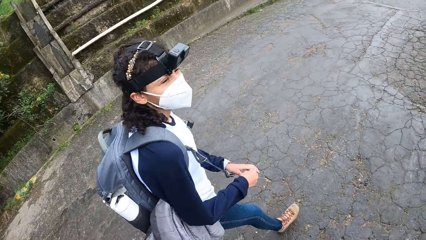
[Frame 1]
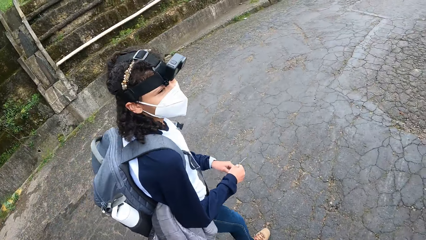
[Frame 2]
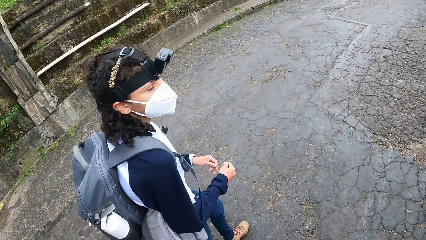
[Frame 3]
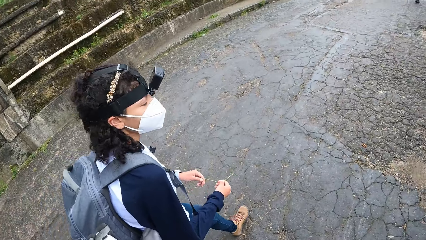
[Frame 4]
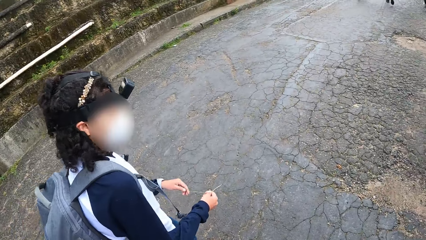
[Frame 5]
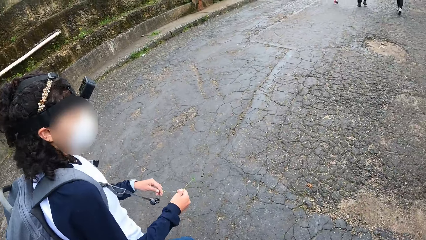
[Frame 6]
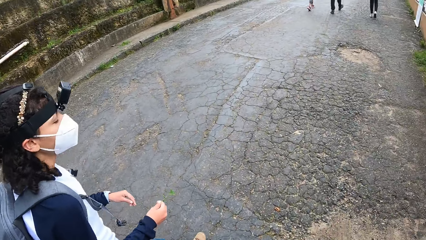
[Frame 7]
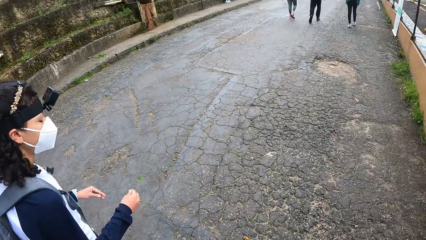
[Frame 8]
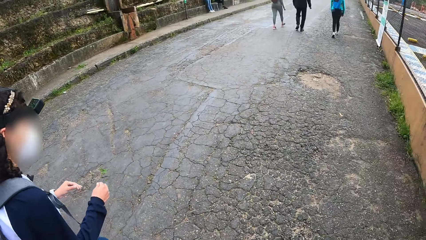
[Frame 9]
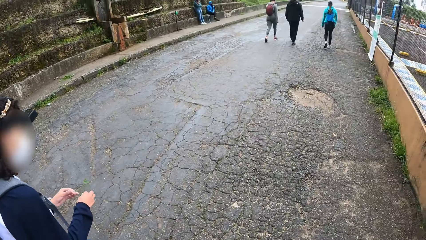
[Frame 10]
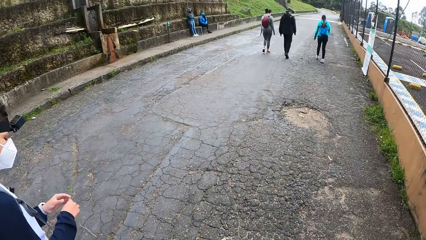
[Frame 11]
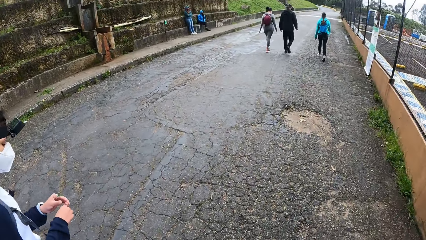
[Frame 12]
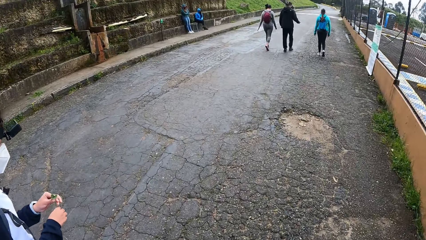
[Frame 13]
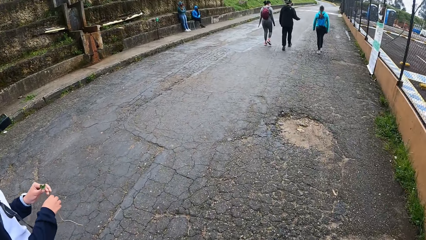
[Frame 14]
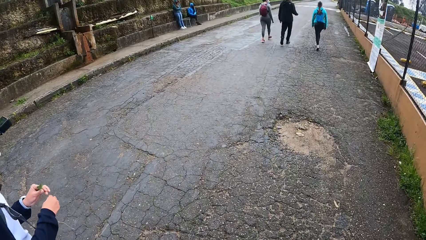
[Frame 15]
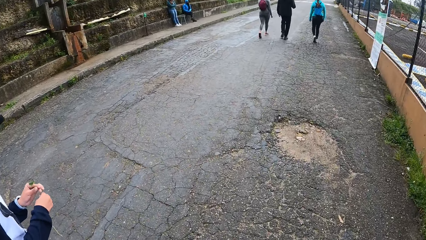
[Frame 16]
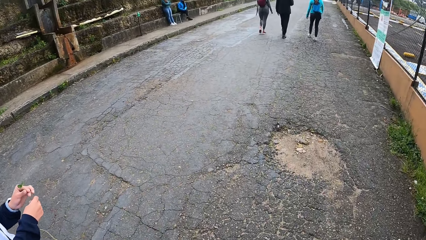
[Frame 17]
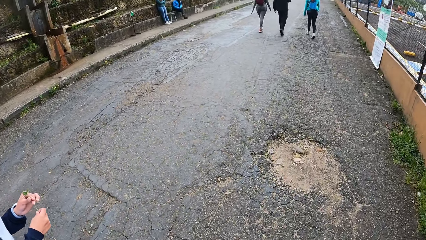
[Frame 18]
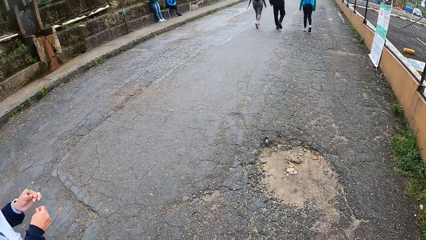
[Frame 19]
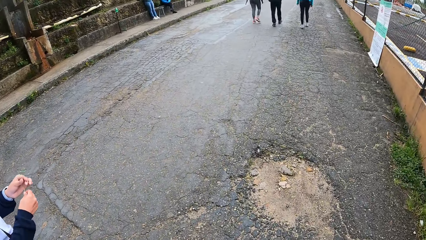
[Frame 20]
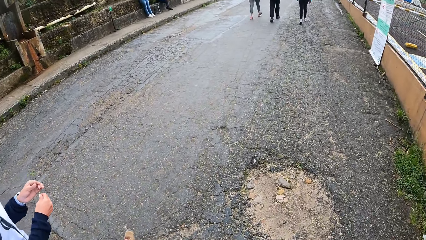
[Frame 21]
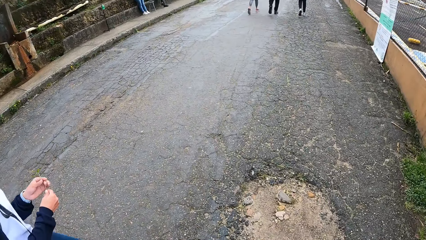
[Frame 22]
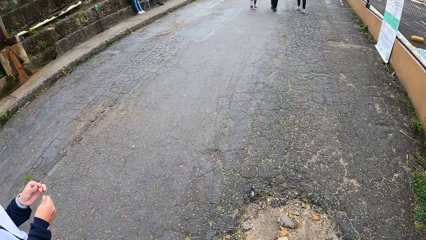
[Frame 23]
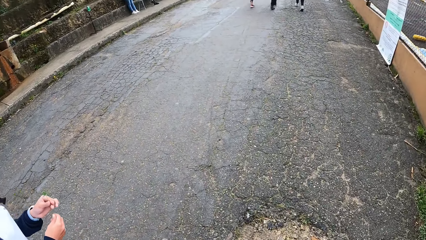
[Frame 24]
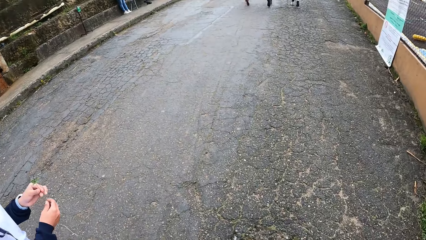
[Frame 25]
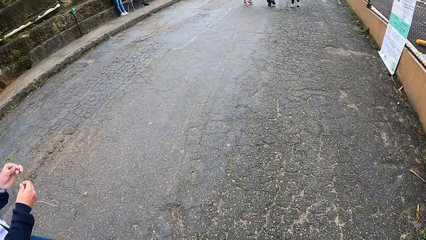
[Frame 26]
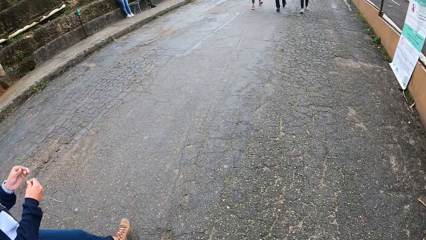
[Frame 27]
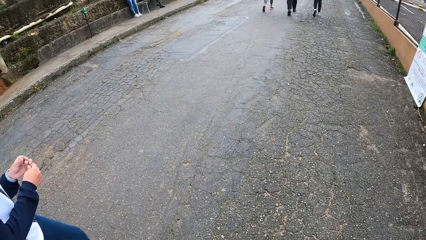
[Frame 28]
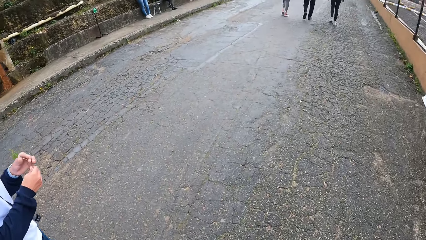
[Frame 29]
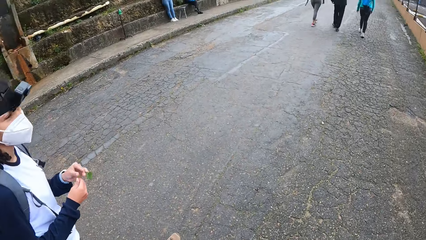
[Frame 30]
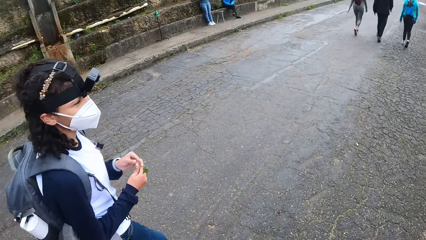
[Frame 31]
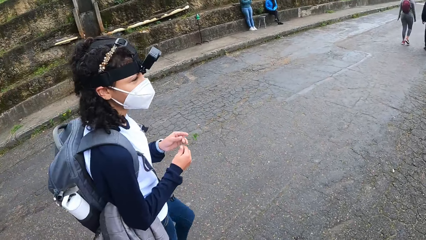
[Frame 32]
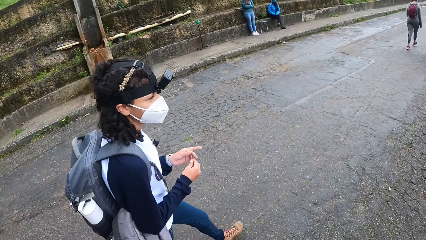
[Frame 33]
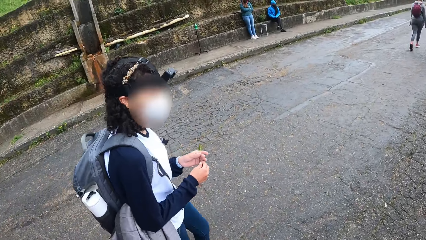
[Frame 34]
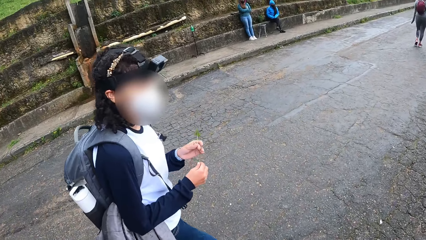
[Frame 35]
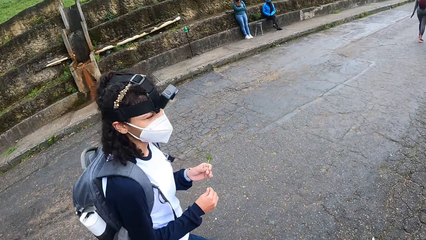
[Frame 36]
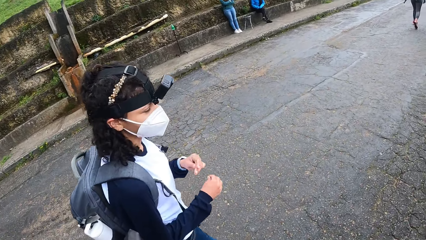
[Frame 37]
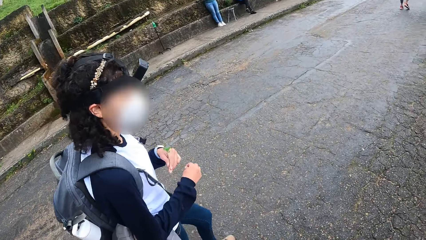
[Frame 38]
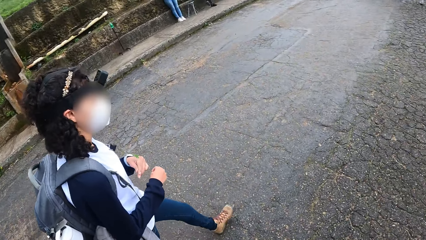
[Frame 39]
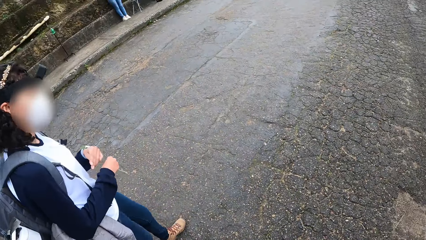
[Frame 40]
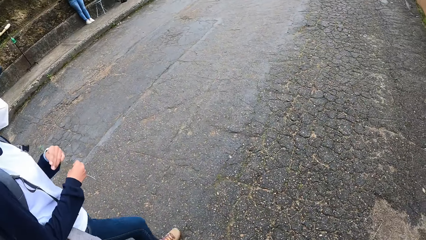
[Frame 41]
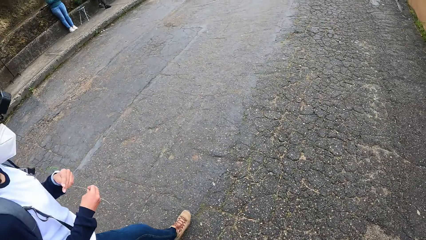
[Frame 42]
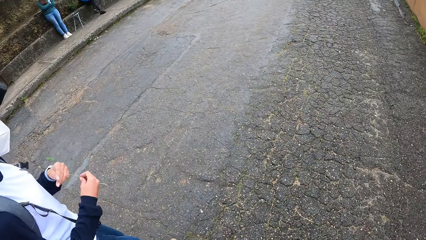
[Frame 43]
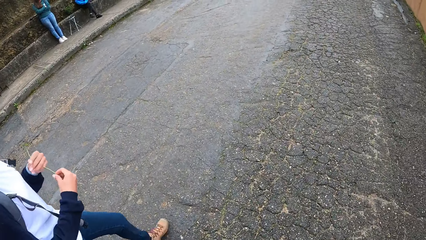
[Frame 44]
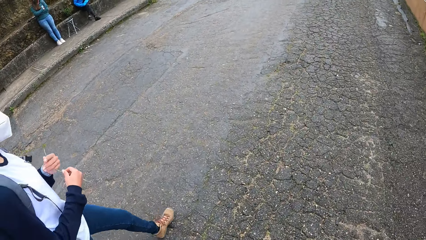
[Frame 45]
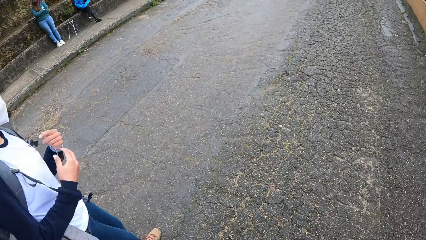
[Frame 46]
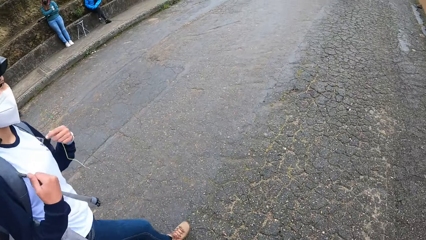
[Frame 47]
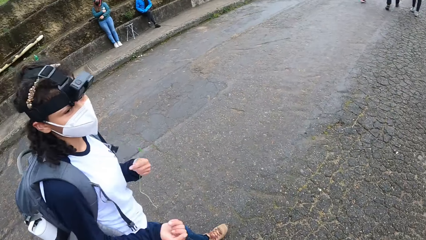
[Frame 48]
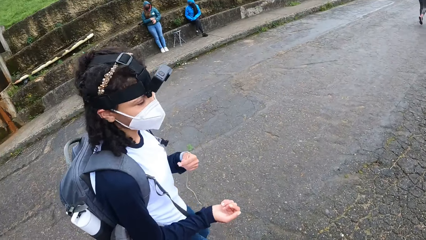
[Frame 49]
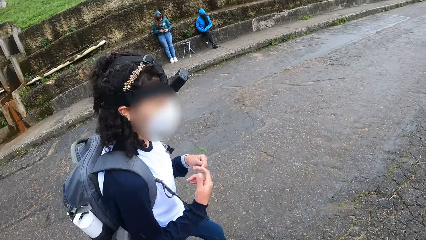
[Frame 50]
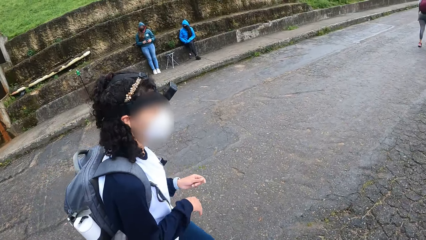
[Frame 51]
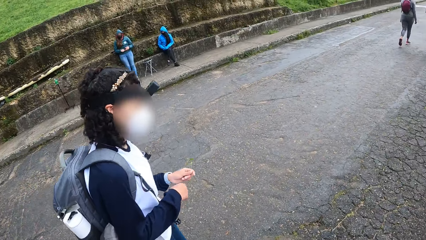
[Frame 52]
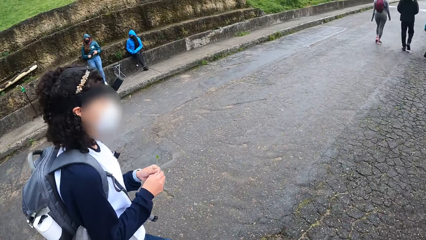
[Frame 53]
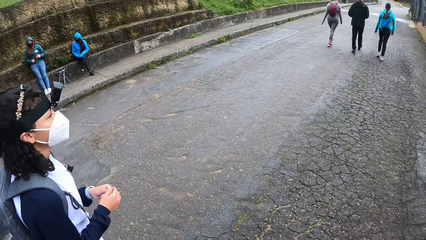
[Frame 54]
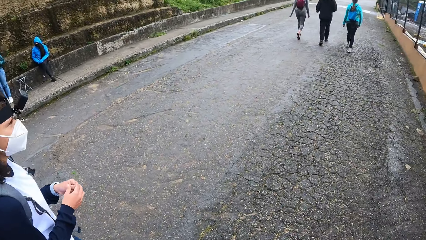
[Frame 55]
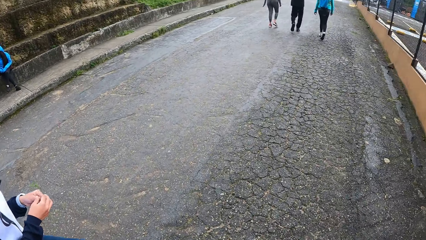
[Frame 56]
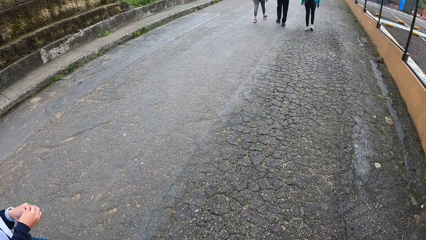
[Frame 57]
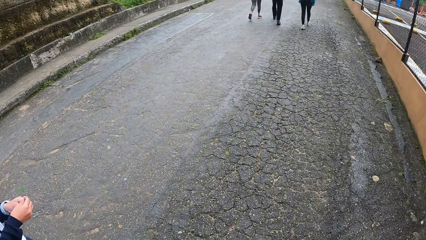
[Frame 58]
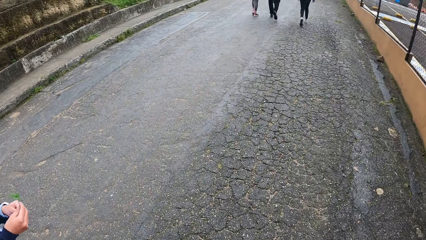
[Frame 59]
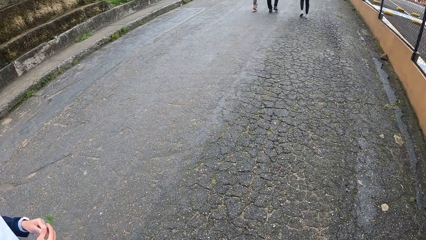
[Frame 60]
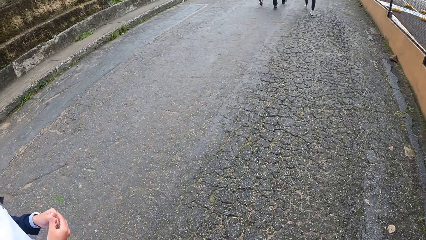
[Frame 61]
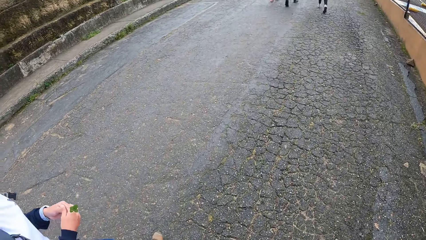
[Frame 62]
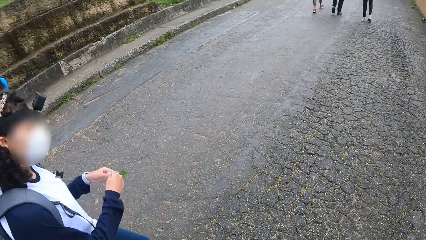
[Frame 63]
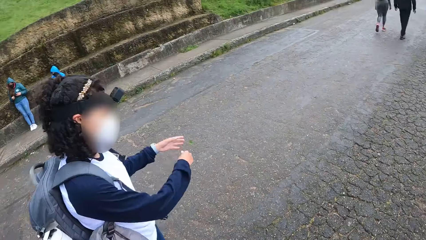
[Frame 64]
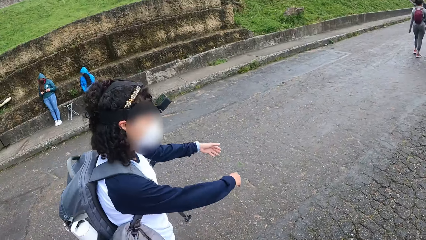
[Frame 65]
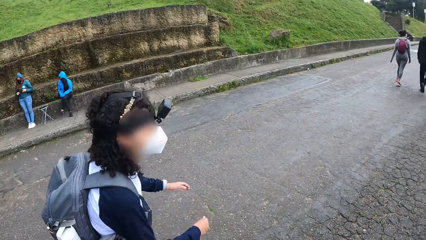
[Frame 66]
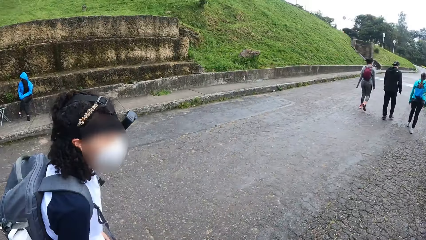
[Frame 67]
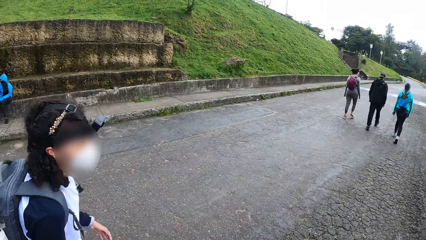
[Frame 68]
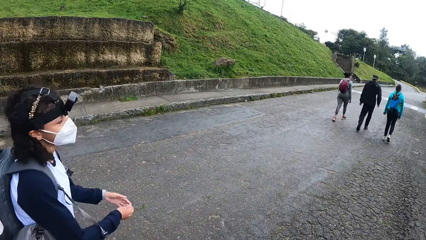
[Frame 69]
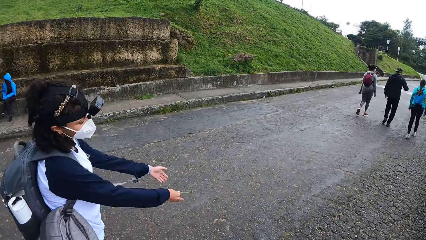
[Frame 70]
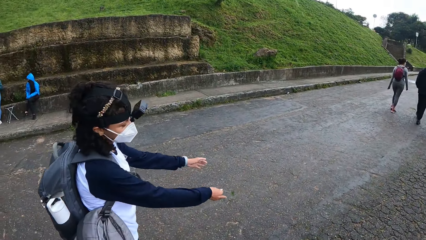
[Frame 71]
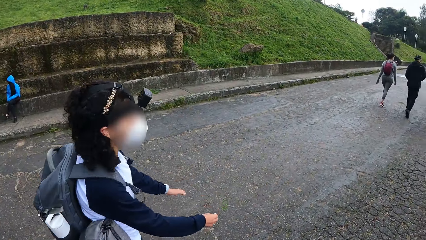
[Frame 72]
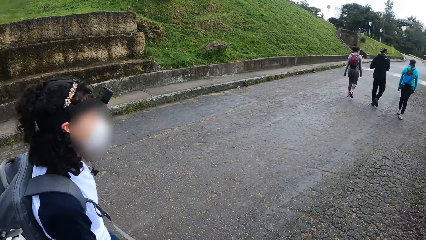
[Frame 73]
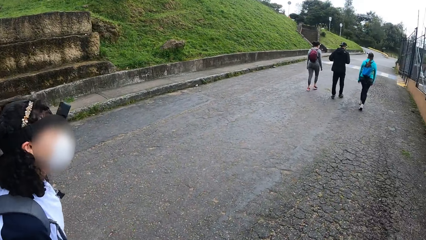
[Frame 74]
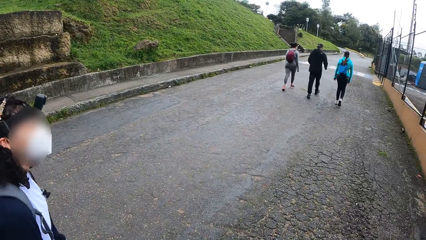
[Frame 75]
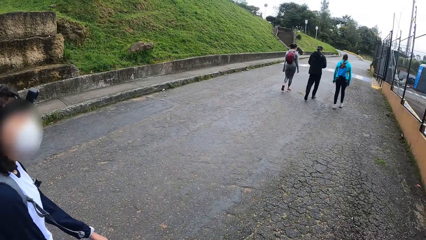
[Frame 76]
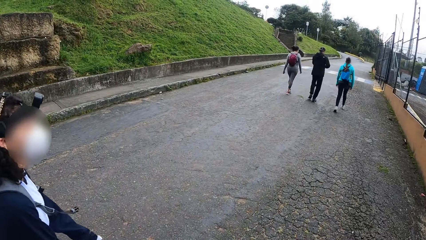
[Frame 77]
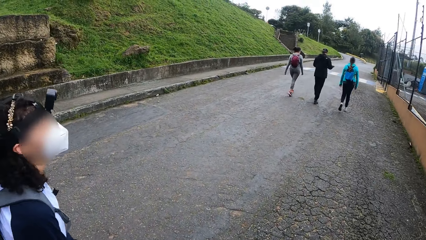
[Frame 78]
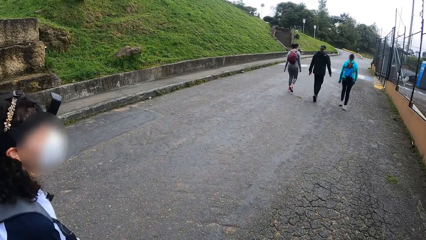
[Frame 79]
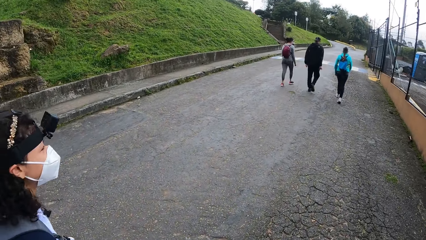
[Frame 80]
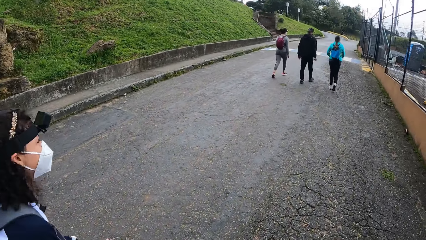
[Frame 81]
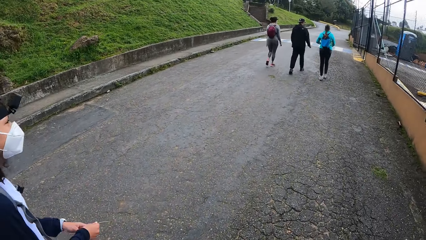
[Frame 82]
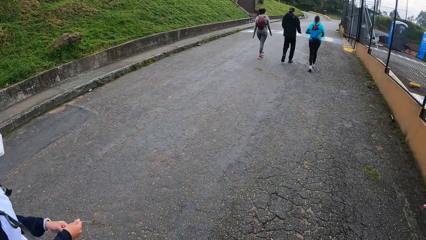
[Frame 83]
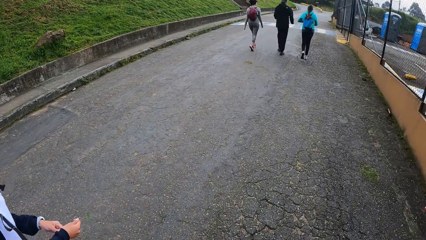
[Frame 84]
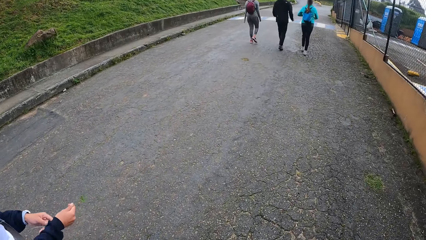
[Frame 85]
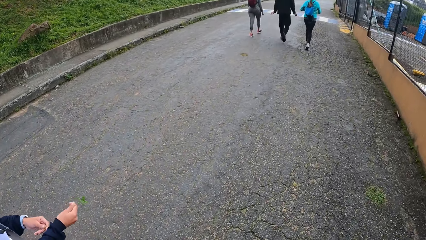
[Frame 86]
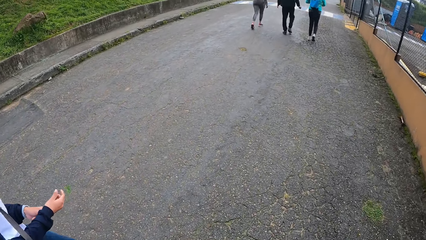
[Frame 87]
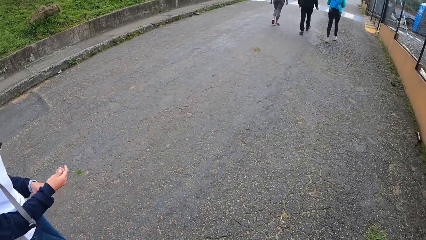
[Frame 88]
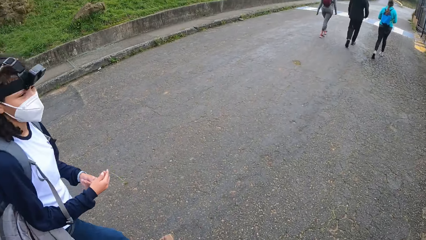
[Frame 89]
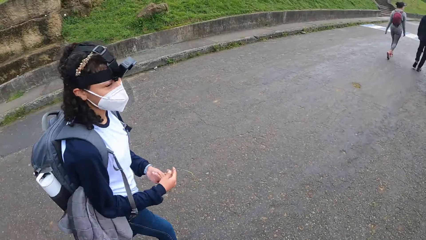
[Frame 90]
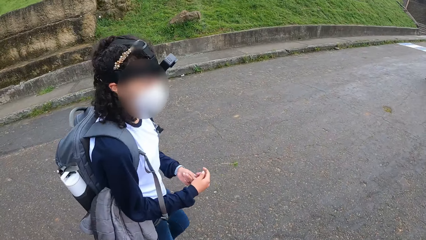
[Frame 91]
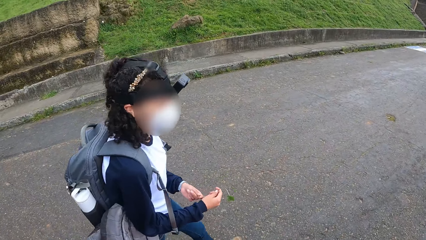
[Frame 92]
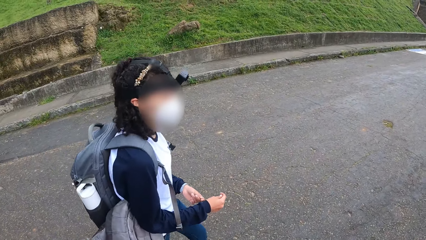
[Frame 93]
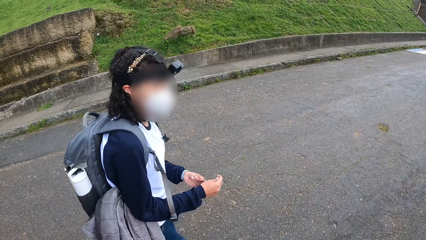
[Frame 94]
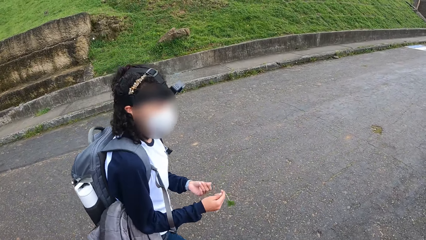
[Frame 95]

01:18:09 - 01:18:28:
The woman holds the plant in both hands. The woman gestures with both hands and holds the plant with both hands. The camera wearer walks on the road. The woman gestures with both hands. The camera wearer walks on the road. The woman holds the plant with both hands.
